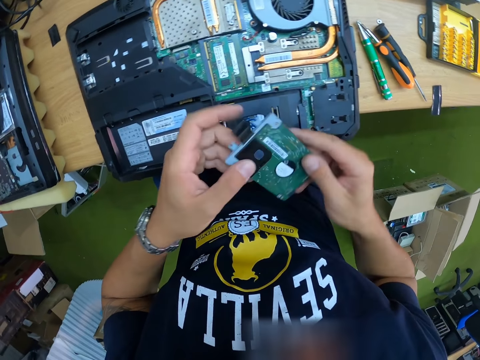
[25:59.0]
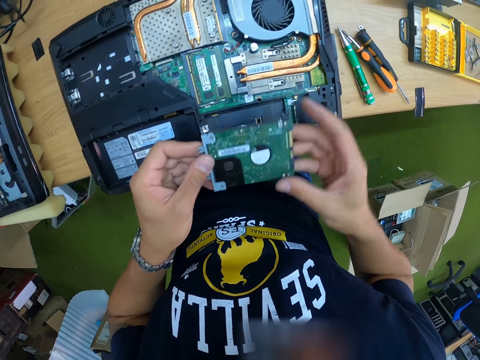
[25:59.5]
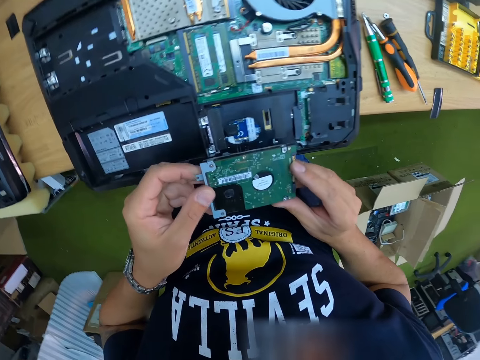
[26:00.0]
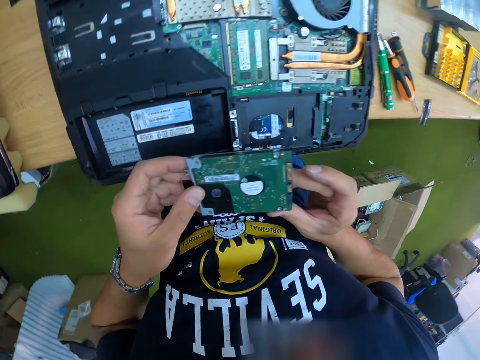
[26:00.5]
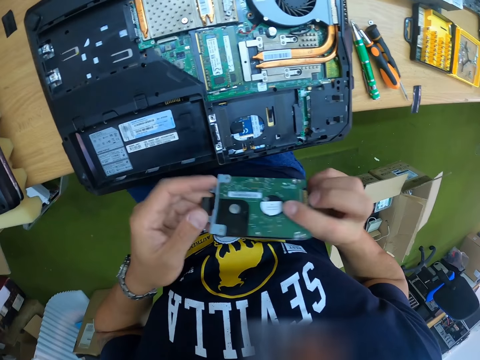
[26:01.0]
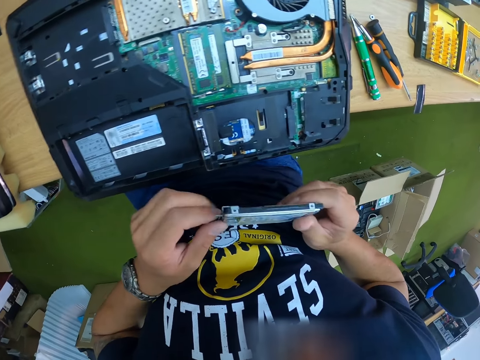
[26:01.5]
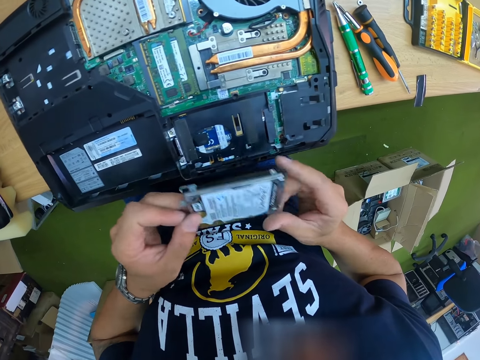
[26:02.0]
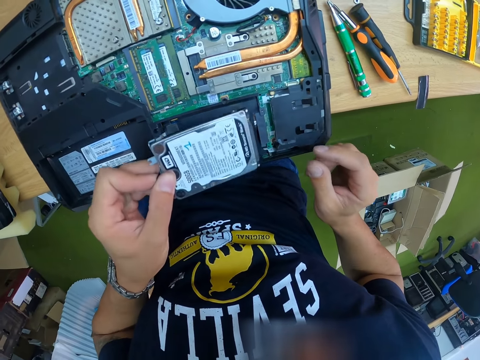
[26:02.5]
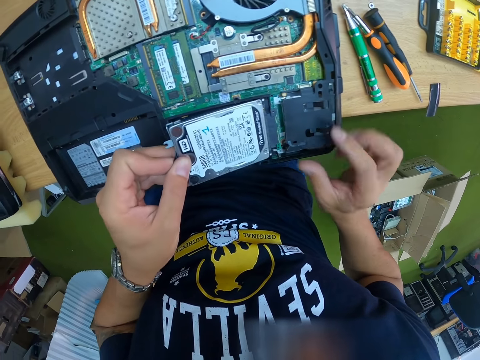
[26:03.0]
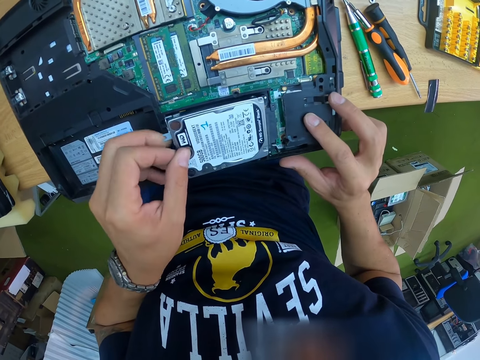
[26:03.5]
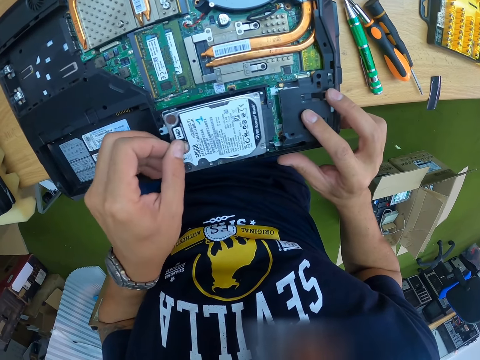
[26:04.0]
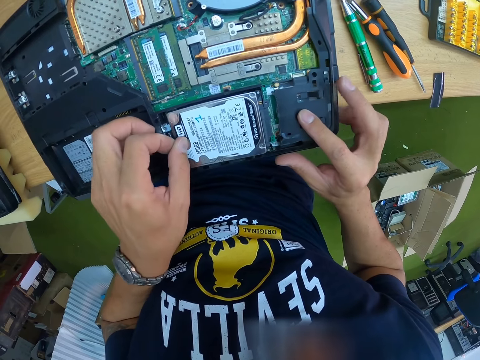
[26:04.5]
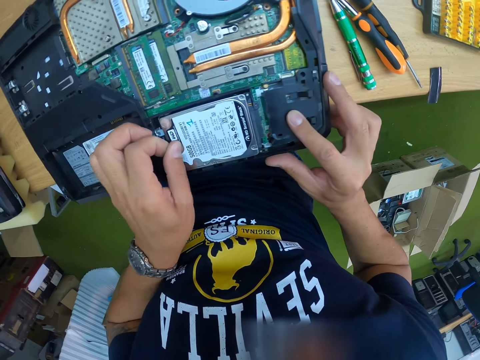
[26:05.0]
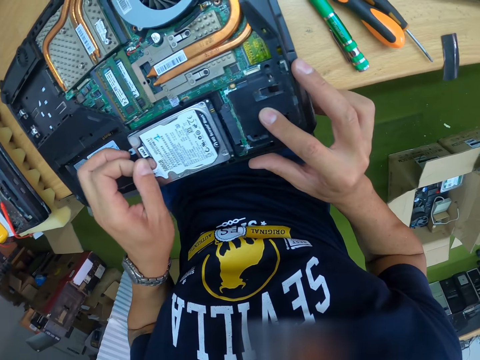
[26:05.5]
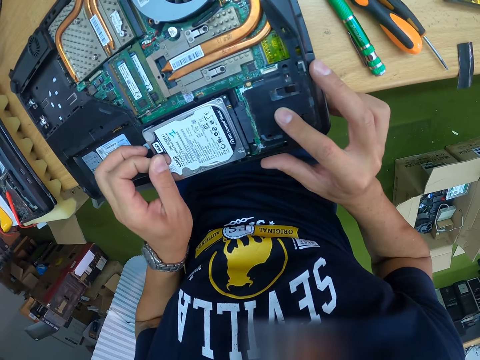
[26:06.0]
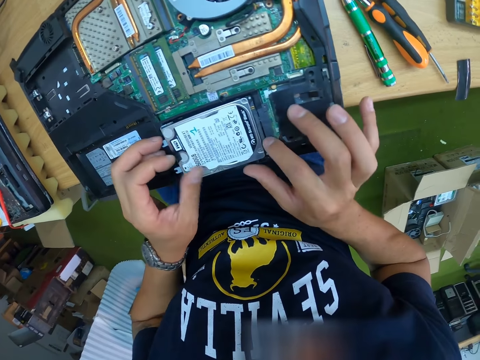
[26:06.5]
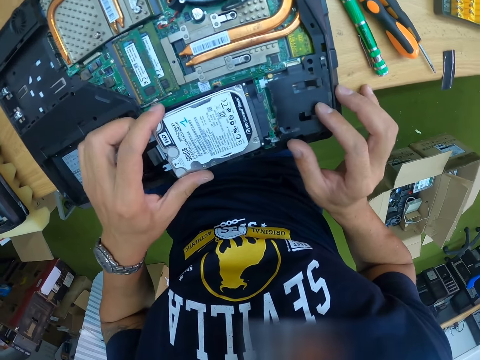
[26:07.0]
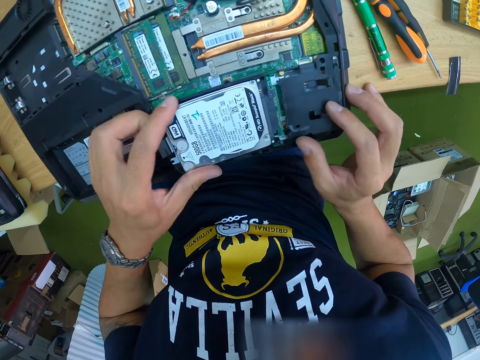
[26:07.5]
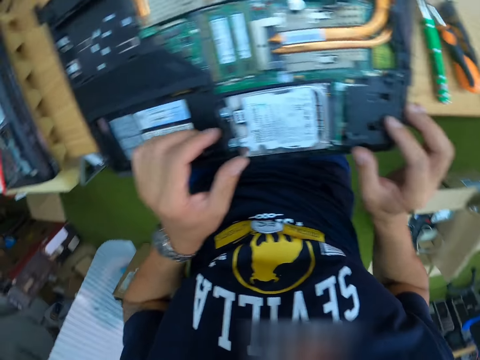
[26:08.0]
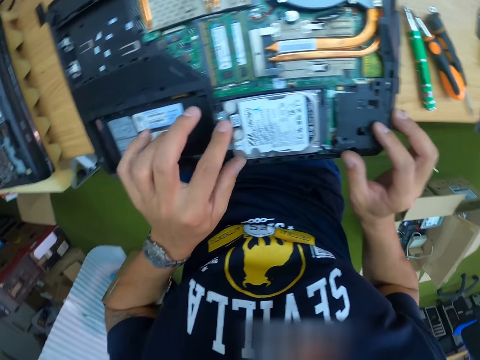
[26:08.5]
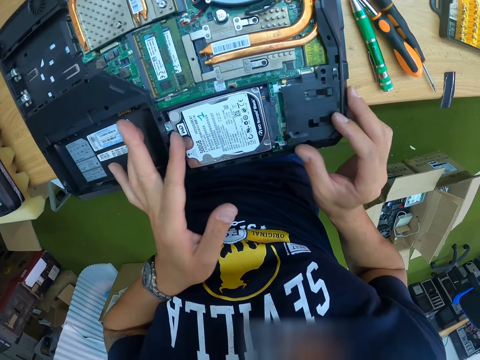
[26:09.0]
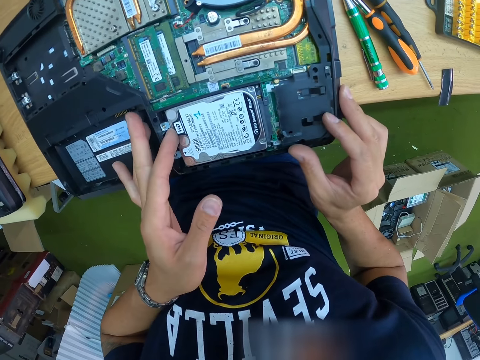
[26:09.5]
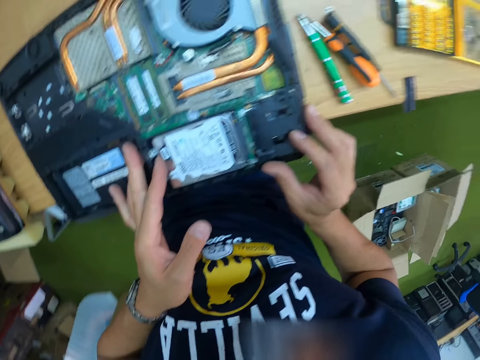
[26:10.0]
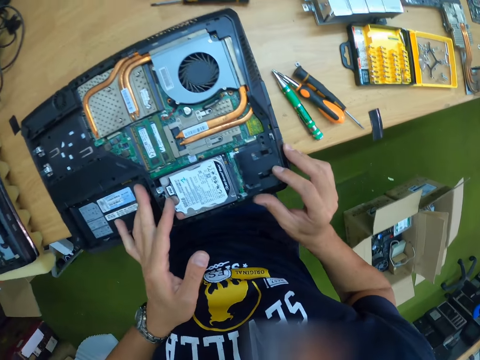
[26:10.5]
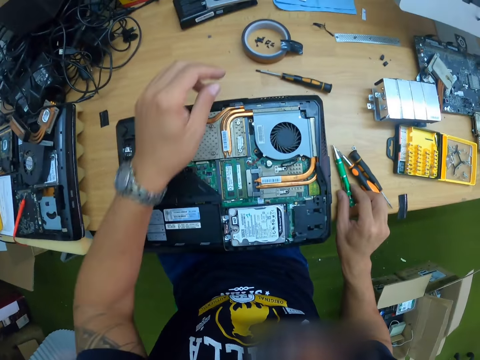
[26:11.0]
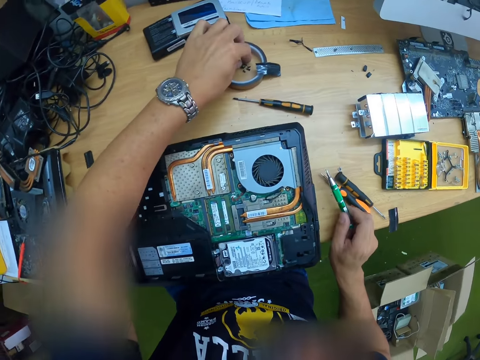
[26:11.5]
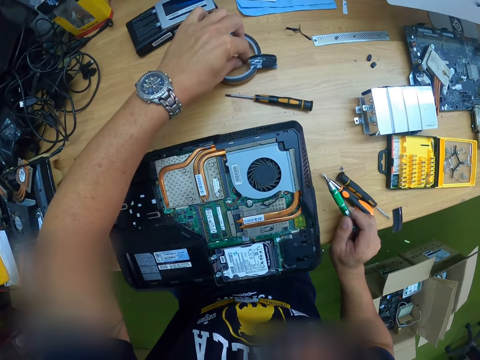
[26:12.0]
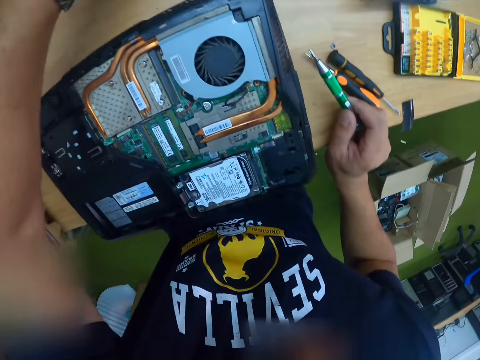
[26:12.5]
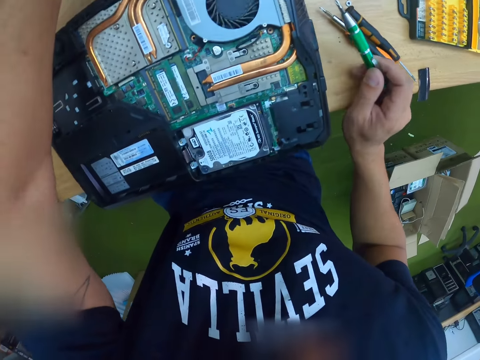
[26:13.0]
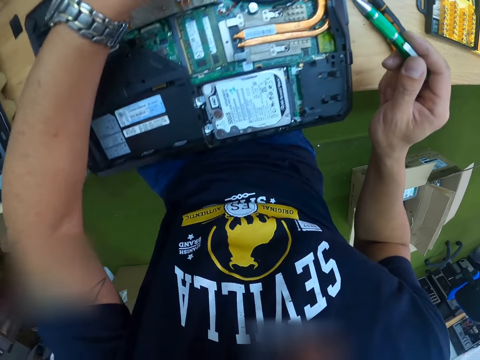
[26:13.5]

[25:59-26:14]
The camera wearer places the hard drive in the laptop with his left hand. He picks up the screwdriver from the table with his right hand. He picks up the screw from the table with his left hand.

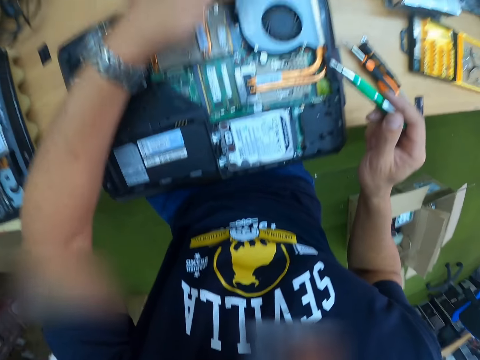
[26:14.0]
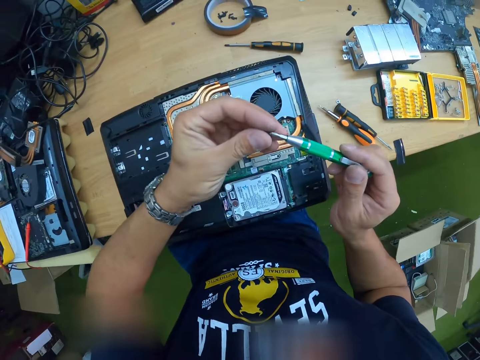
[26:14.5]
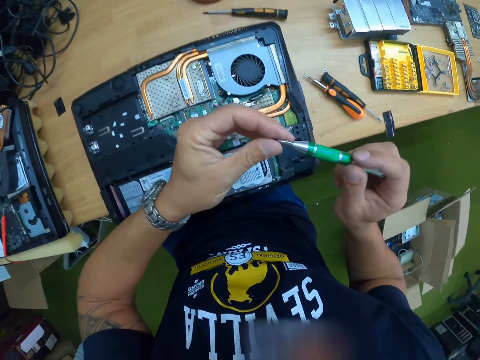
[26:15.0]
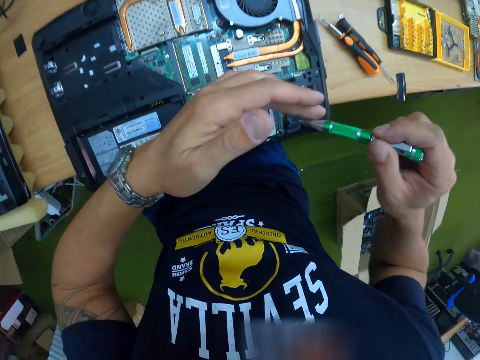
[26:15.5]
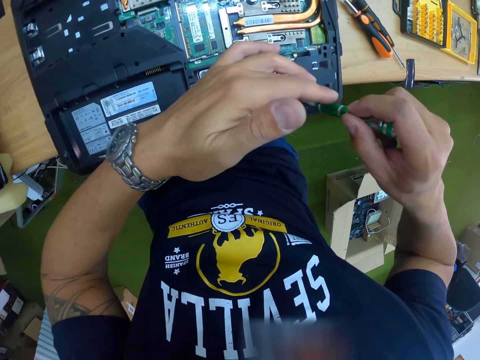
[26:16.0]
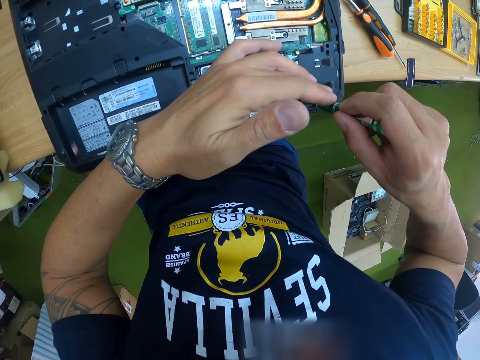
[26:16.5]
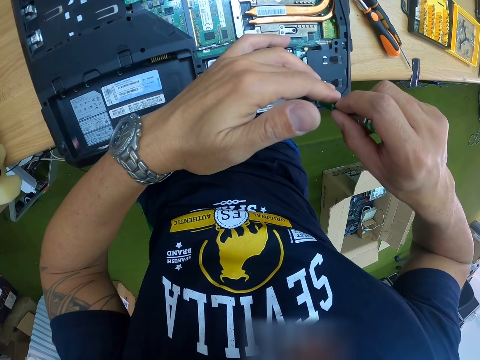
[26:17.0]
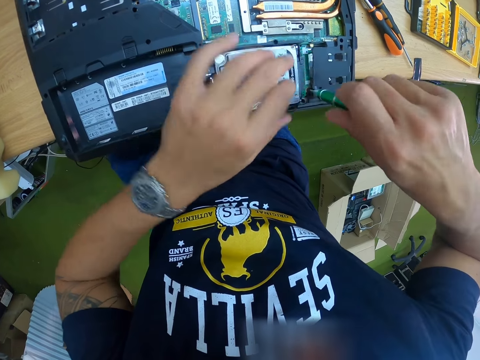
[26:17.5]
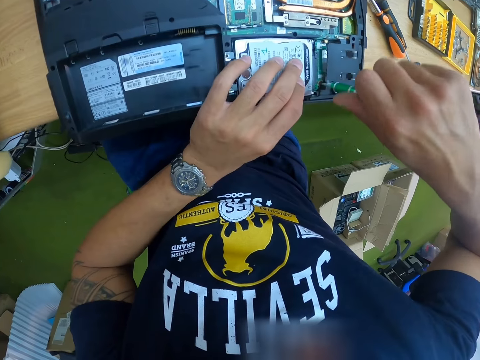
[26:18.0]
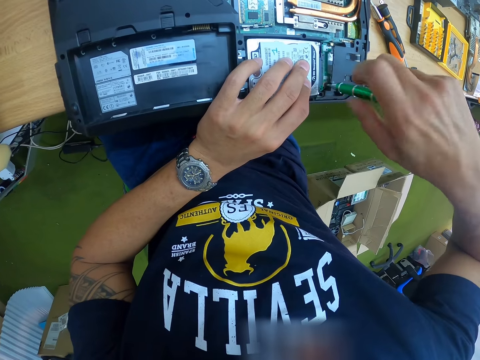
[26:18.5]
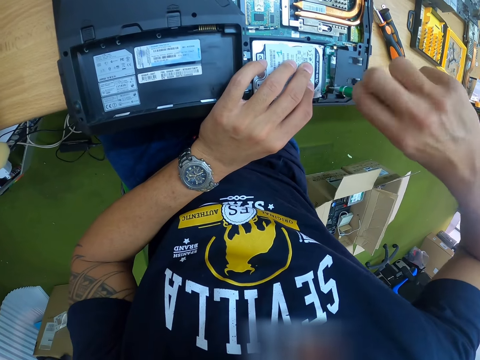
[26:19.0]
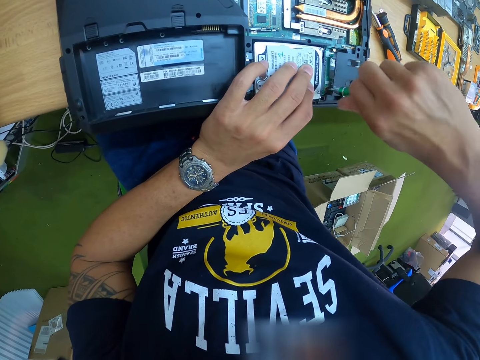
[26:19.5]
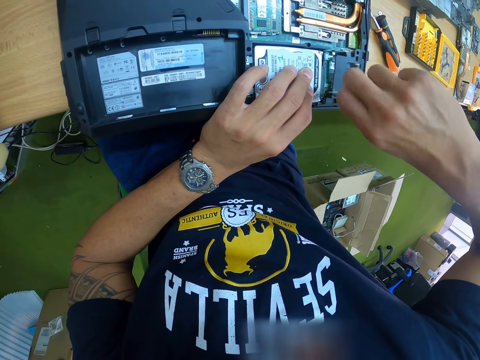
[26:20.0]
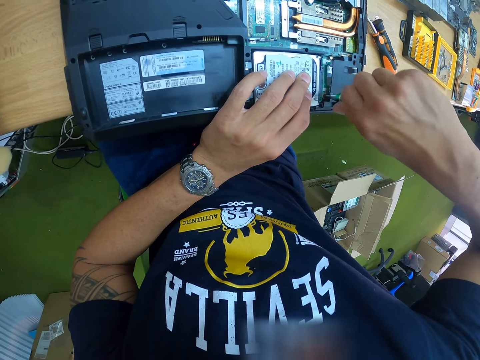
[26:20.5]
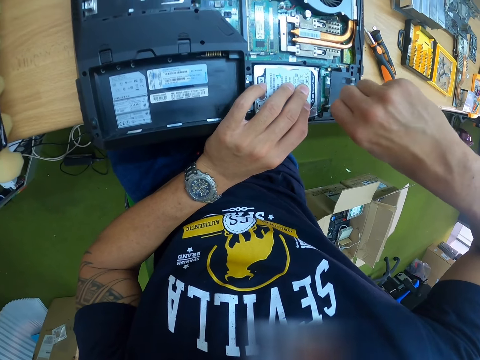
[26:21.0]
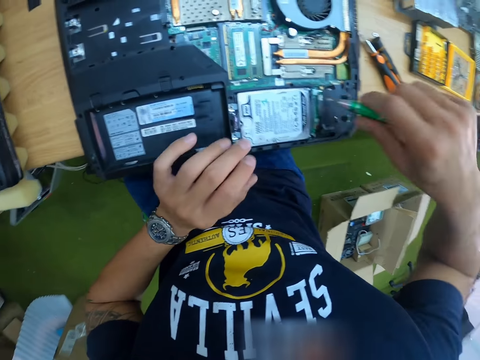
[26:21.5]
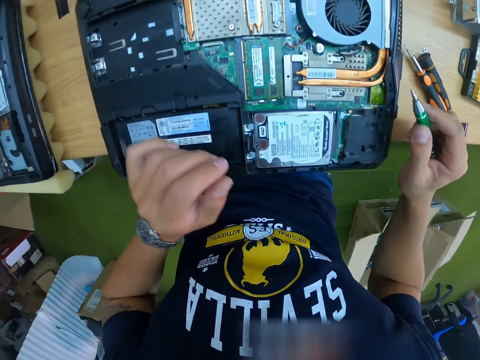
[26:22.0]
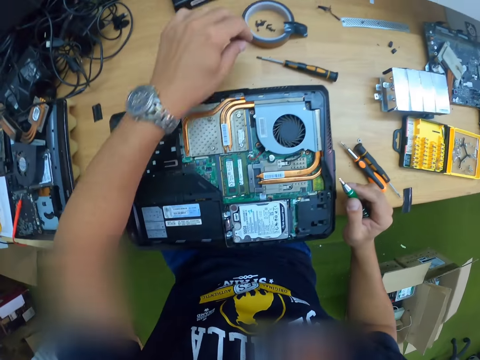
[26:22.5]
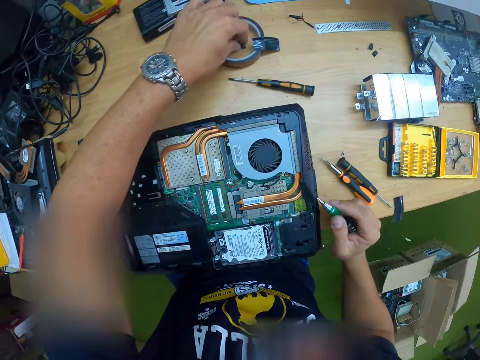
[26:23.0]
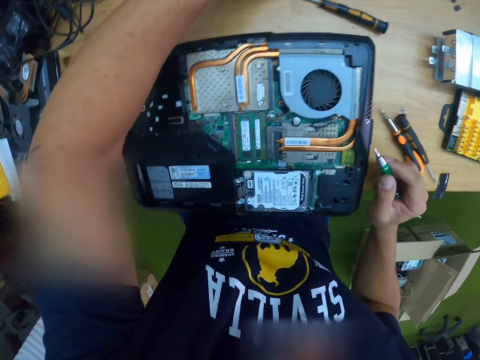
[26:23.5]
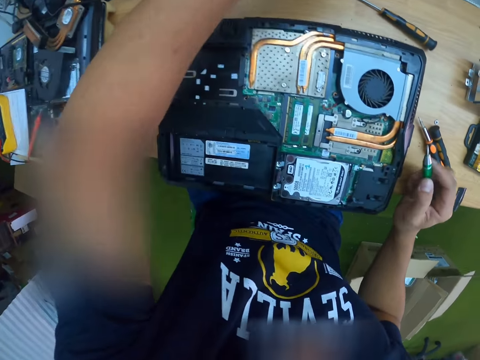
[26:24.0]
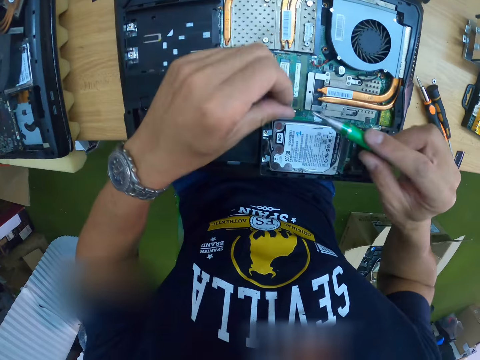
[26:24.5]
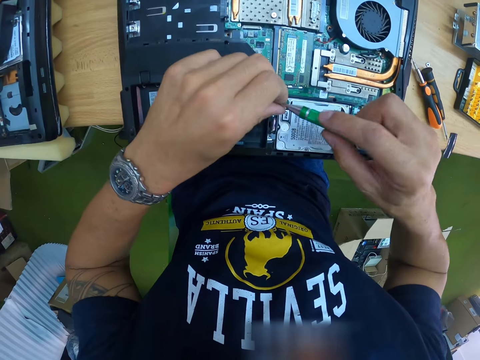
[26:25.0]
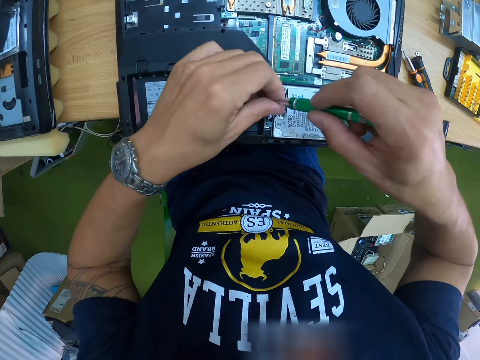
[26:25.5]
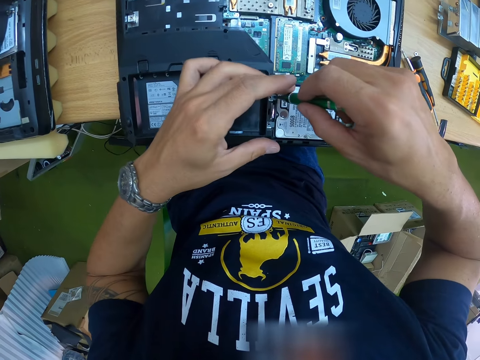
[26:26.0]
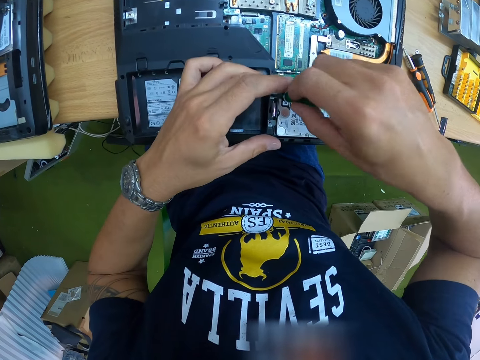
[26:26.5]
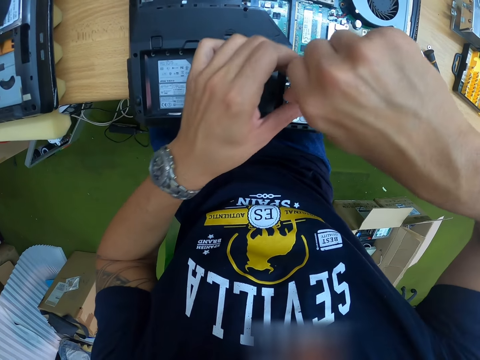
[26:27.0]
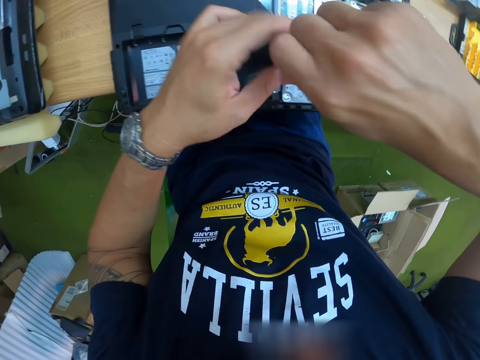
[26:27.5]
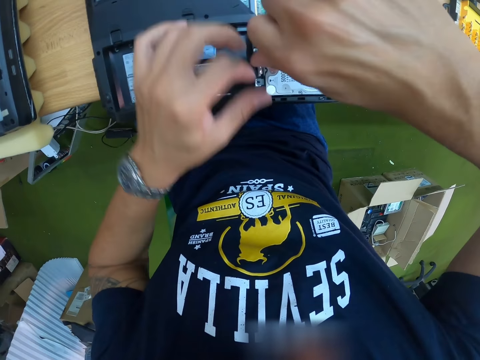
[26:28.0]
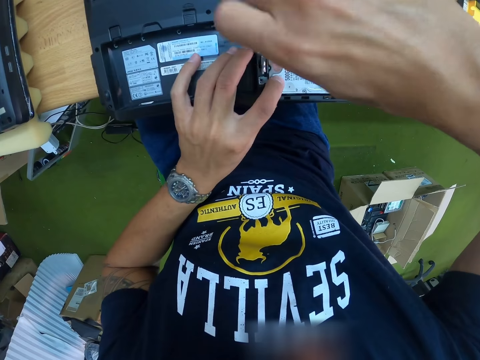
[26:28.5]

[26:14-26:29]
The camera wearer places the screw in his left hand at the tip of the screwdriver in his right hand. He tightens the laptop on the table with the screw and screwdriver in his right hand. He fixes the mini PCI wireless board. He picks a screw from the table with his left hand. He places the screw in his left hand at the tip of the screwdriver in his right hand. He tightens the laptop on the table with the screw and screwdriver in his right hand. He fixes the mini PCI wireless board.
